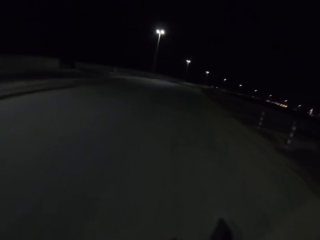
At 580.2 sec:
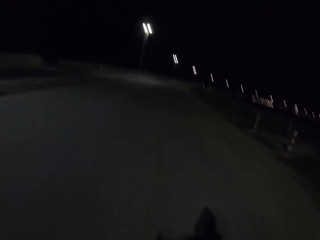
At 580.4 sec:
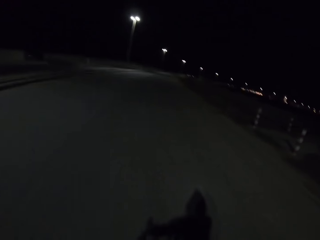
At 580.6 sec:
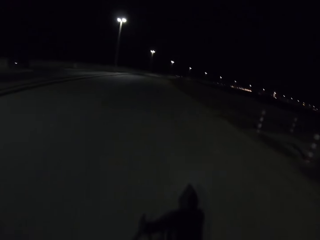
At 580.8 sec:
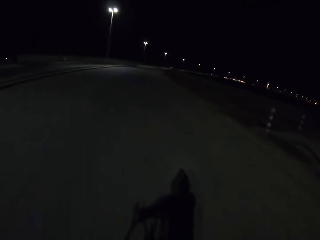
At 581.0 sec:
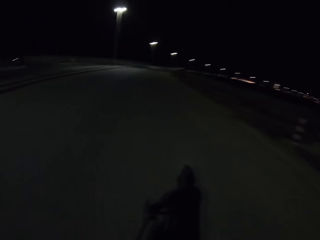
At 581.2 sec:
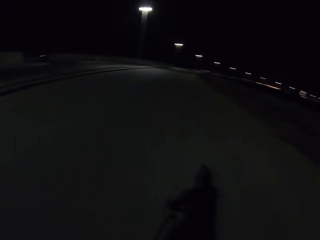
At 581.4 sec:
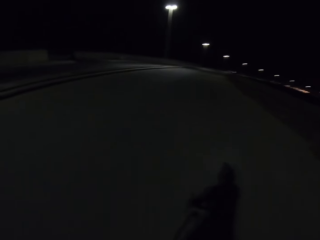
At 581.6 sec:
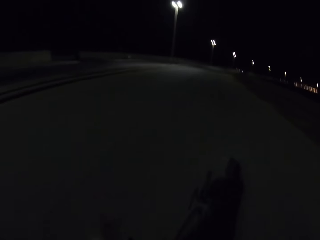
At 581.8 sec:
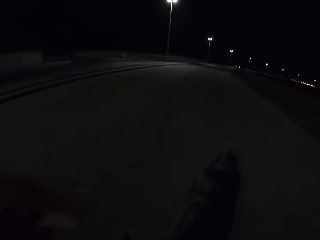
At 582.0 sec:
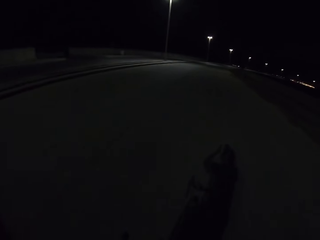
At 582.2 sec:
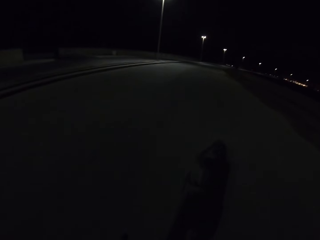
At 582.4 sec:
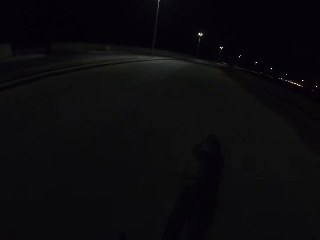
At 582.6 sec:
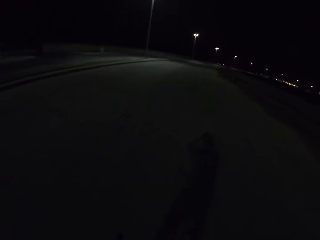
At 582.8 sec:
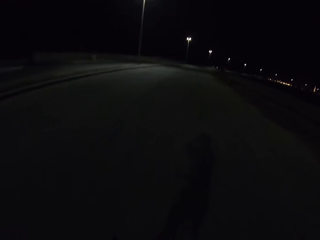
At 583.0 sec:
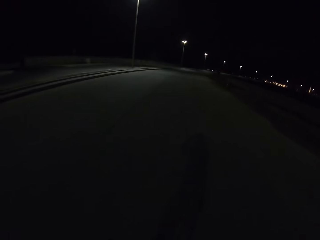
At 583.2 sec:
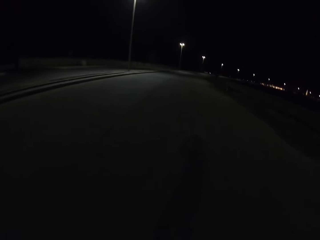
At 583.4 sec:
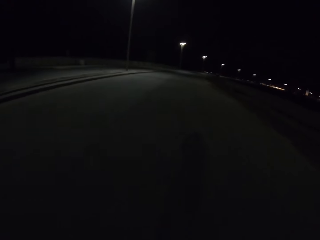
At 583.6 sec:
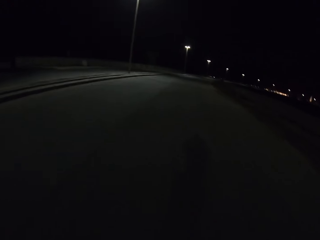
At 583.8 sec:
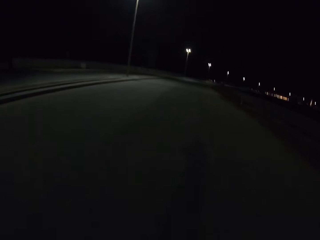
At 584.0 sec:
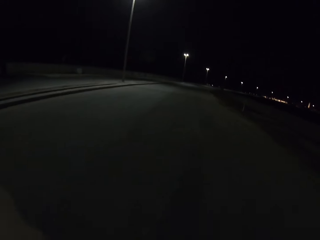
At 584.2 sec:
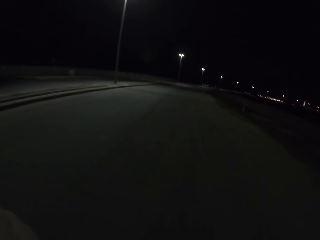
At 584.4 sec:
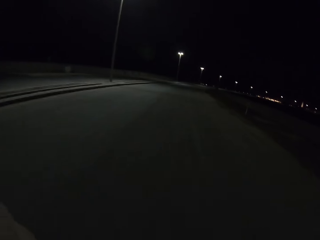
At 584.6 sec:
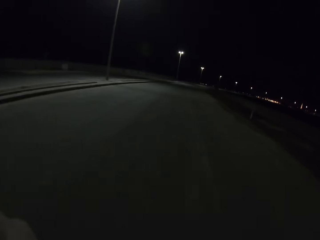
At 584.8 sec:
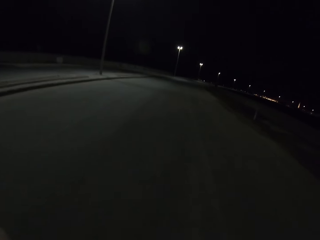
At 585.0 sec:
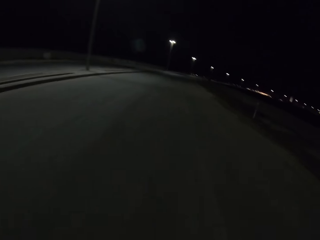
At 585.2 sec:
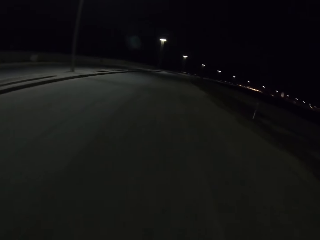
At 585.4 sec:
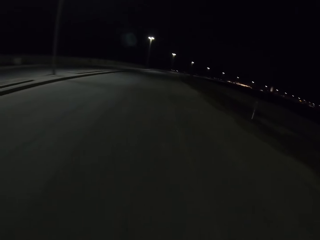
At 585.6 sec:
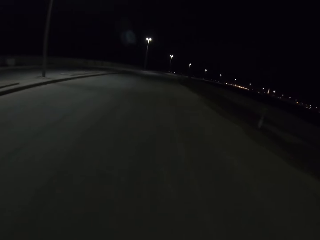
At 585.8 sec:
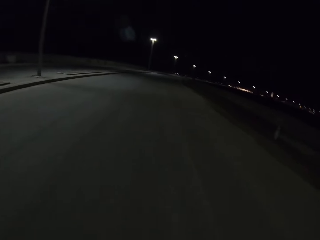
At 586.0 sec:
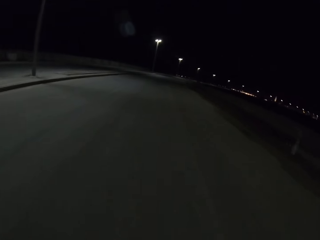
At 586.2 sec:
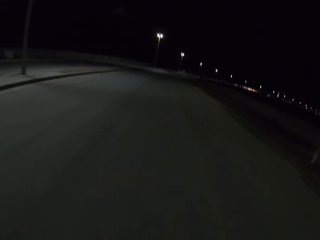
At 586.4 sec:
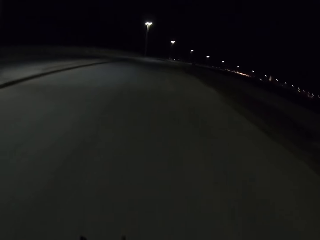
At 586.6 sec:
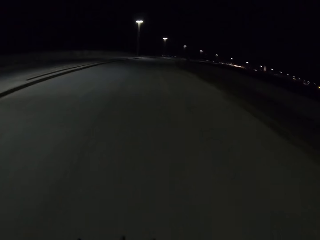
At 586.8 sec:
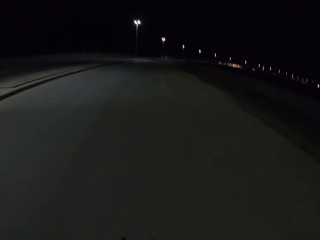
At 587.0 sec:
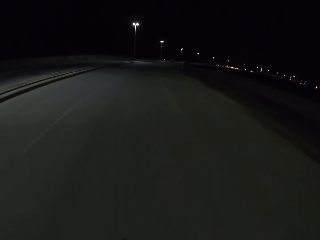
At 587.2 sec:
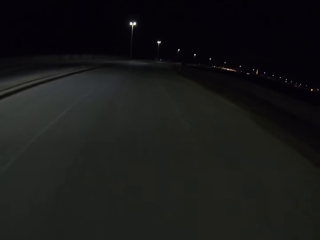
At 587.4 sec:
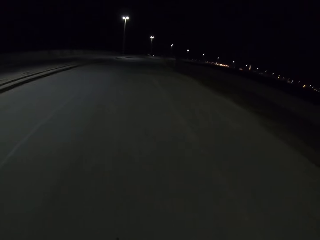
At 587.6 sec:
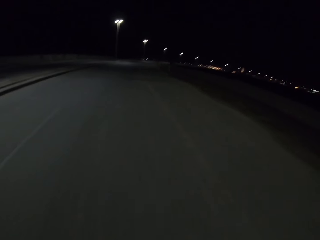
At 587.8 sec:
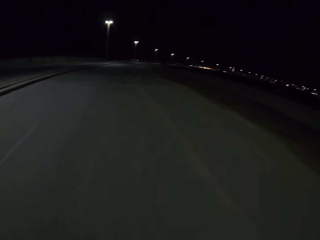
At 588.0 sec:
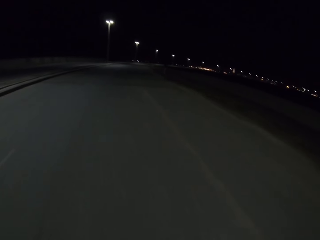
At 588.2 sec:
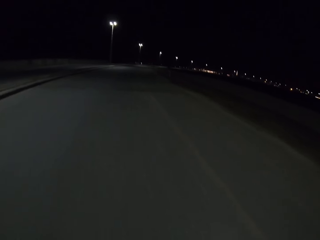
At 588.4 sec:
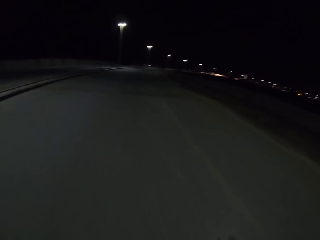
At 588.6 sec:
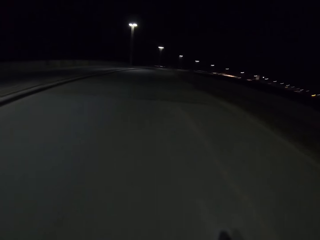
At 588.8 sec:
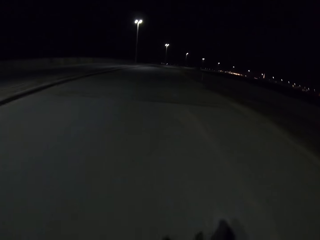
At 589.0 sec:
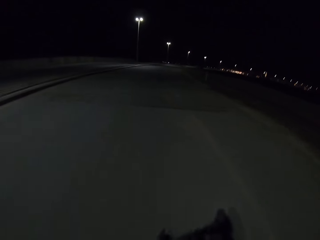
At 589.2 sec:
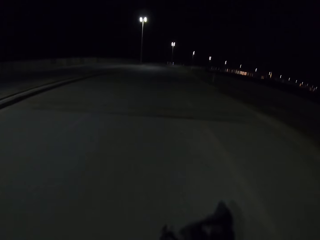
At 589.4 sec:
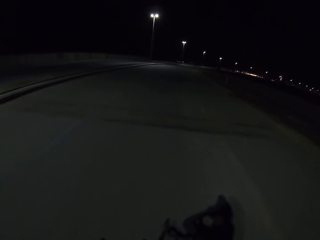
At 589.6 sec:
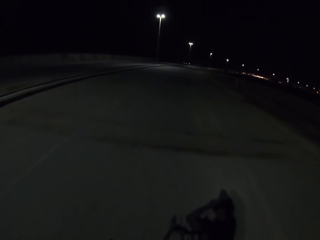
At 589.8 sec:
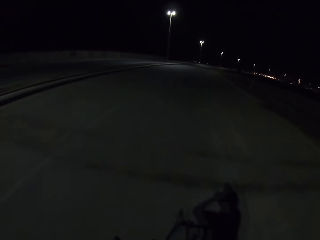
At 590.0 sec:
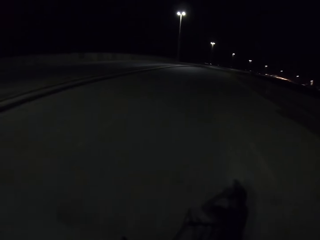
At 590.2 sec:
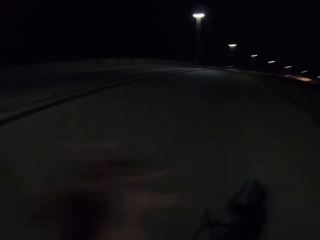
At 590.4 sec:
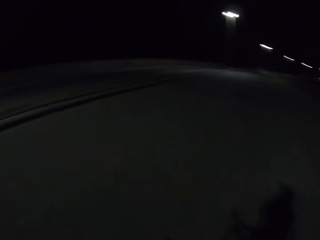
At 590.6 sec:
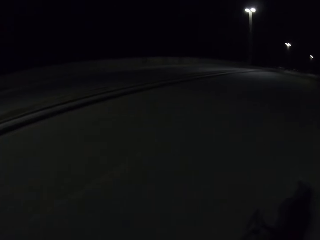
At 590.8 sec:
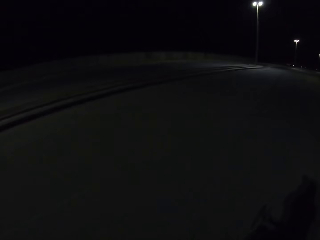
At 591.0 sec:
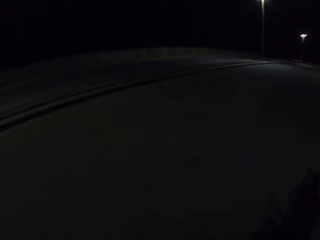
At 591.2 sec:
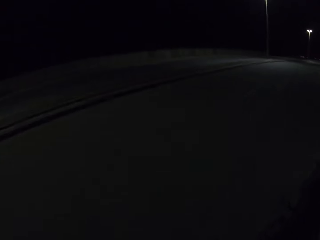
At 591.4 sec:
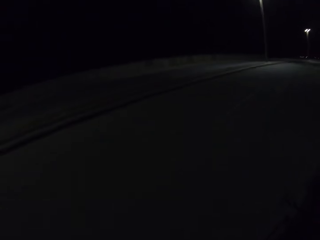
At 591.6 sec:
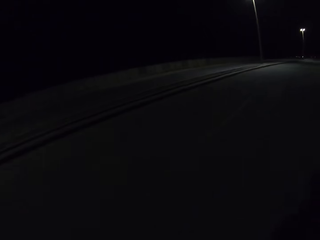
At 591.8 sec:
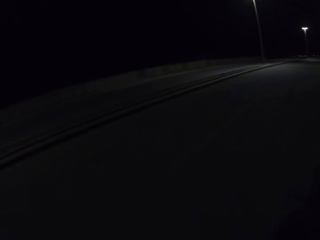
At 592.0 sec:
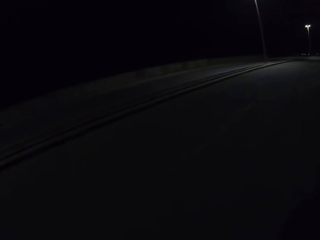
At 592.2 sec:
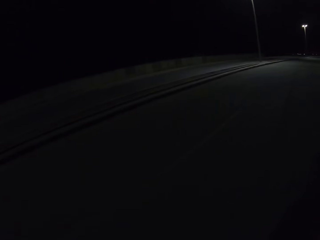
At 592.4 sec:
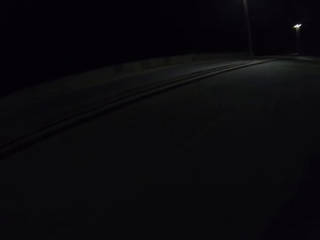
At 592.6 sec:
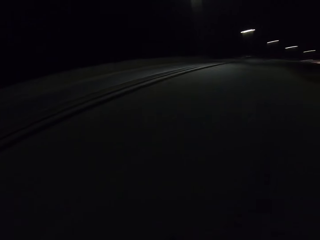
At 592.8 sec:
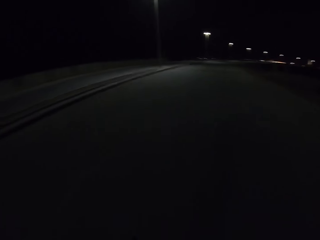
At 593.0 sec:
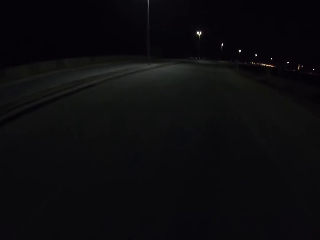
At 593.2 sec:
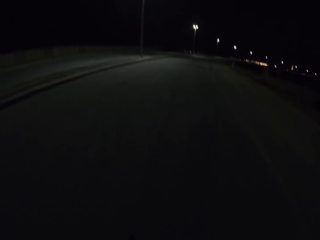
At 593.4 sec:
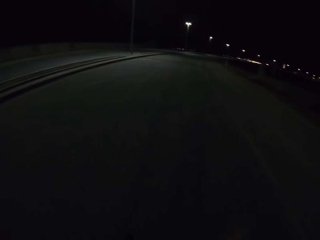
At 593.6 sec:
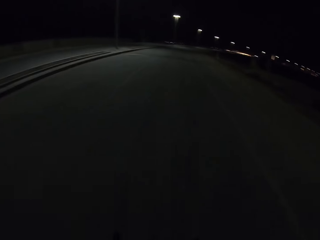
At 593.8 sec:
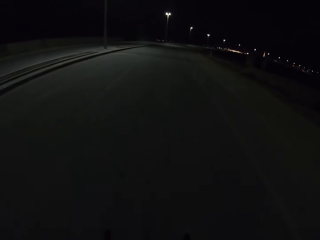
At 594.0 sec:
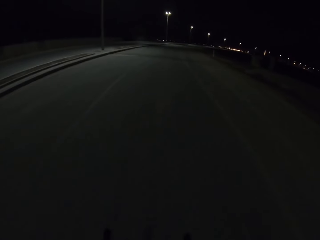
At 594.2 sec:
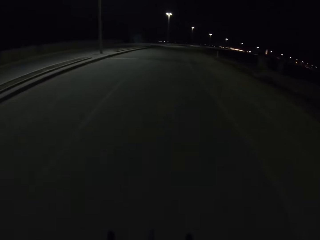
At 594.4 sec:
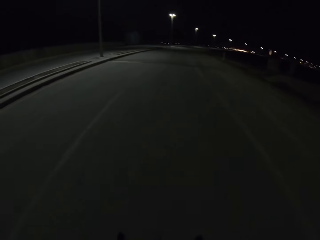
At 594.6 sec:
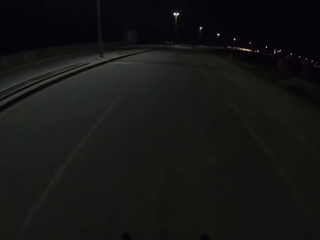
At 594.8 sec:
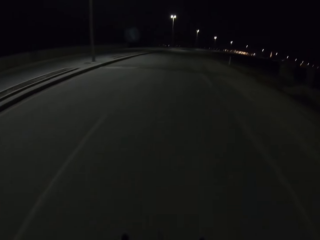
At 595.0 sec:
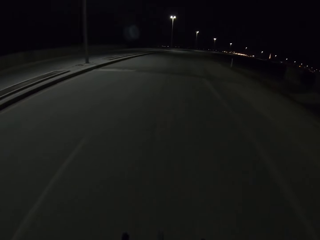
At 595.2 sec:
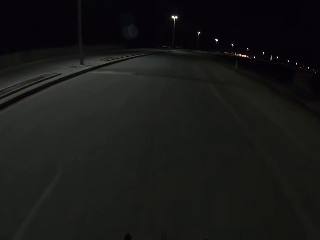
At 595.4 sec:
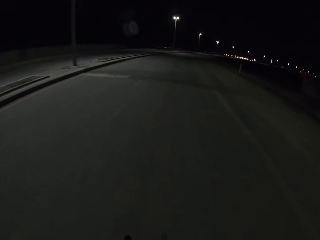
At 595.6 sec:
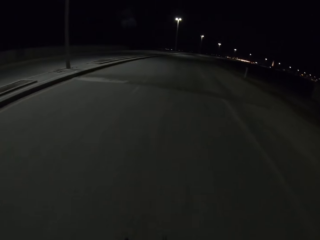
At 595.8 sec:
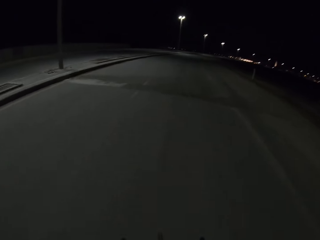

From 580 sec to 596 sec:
The camera wearer touches the helmet with the left hand. They cycle on the highway.

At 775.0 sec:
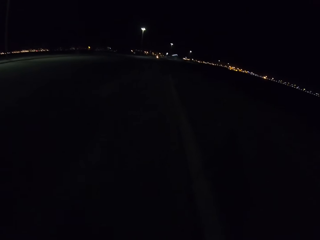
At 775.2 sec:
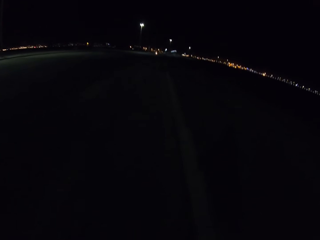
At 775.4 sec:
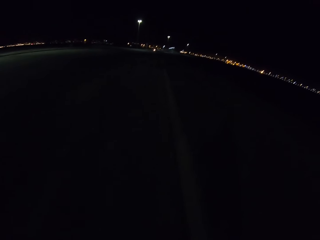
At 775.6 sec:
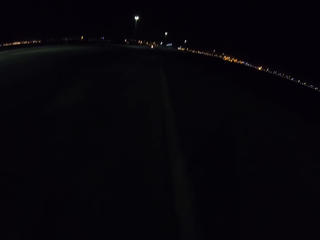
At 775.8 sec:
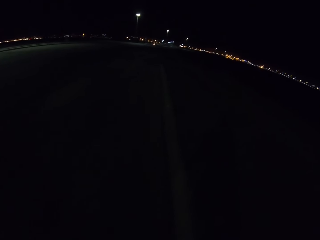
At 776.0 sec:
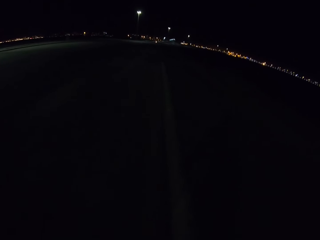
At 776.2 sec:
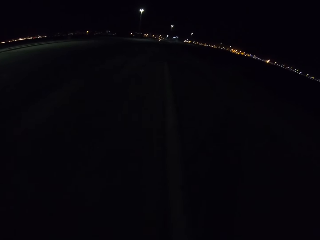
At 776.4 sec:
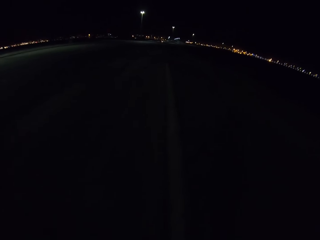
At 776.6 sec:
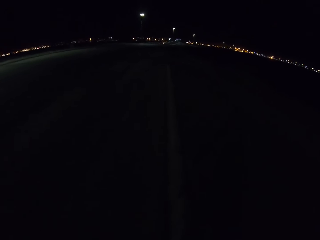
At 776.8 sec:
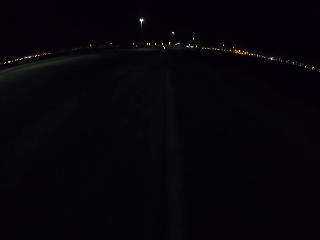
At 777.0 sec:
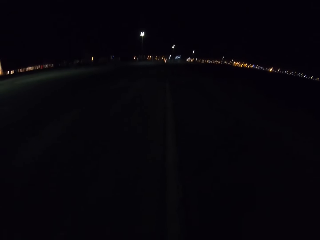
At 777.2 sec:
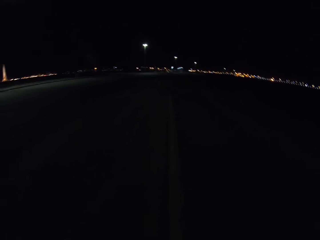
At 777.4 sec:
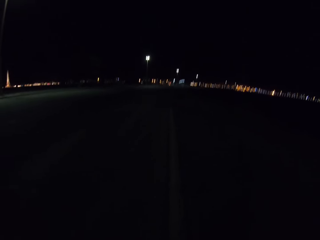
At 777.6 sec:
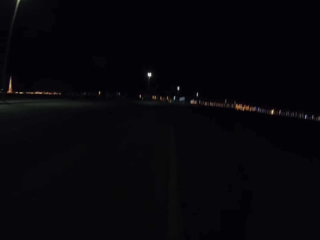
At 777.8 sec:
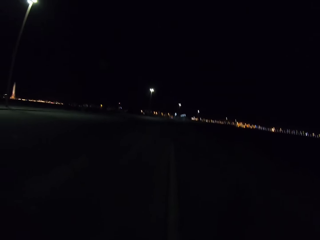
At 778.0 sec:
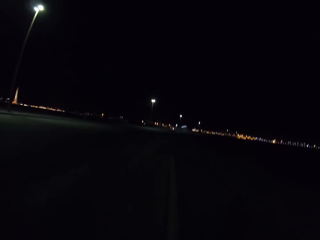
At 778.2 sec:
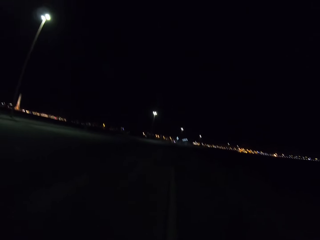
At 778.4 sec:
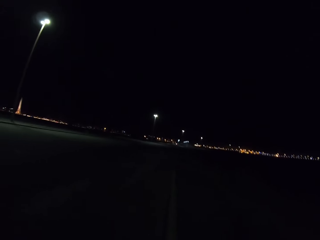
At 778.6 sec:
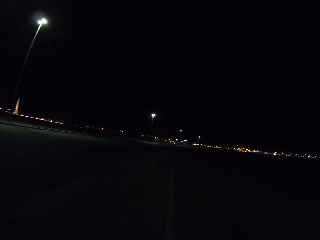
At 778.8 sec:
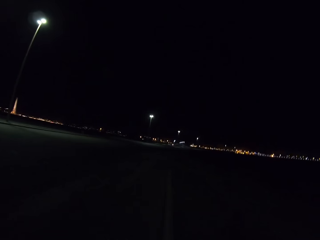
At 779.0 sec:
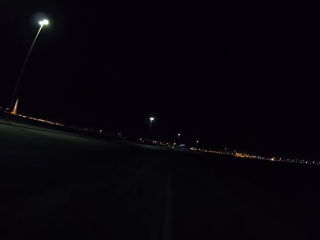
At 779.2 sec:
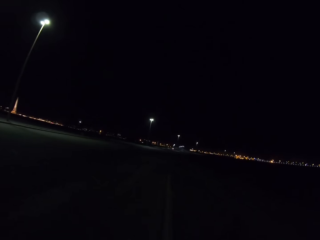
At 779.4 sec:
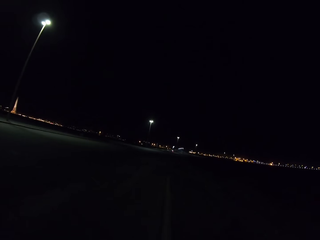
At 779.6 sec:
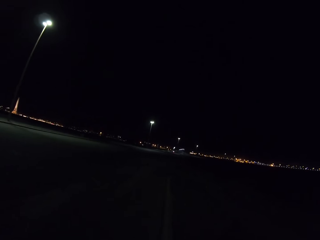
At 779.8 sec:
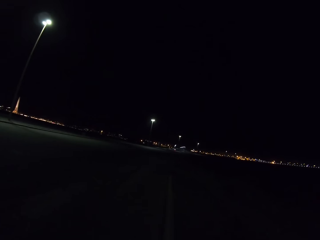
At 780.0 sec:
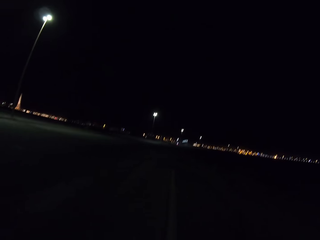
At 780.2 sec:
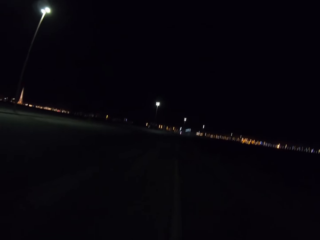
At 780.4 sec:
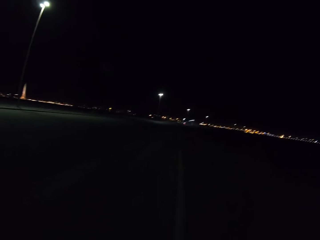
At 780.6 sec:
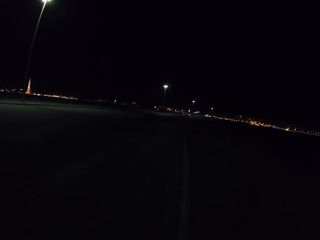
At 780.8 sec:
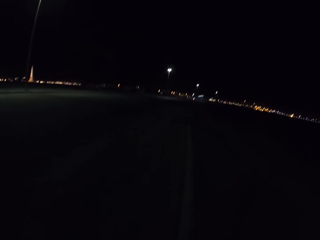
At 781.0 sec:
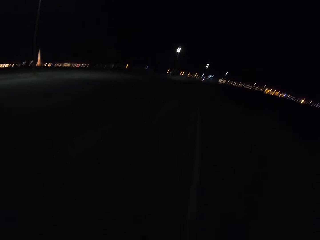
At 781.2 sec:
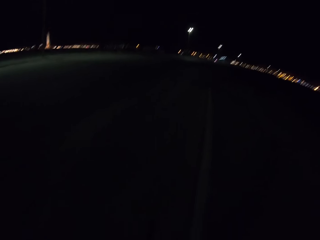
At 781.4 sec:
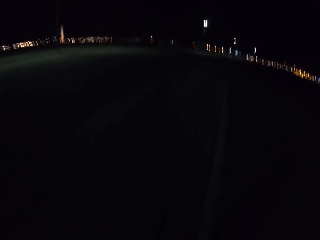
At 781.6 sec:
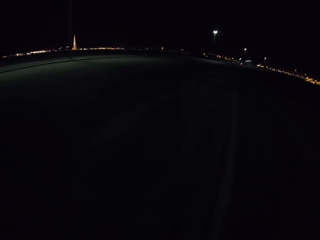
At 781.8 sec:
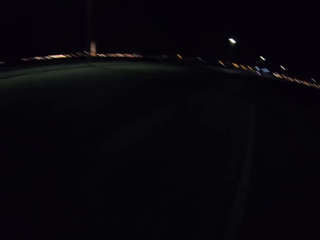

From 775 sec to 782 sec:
The camera wearer stops on the side of the highway.
